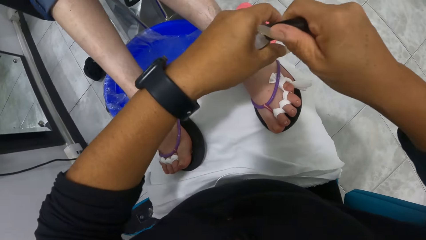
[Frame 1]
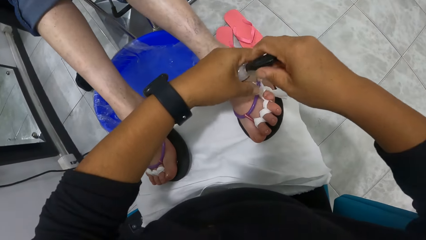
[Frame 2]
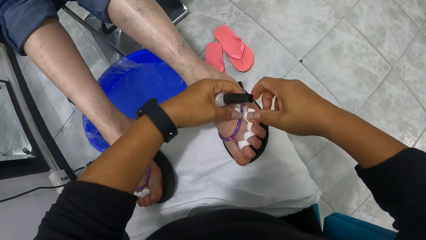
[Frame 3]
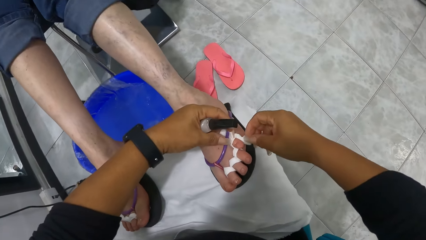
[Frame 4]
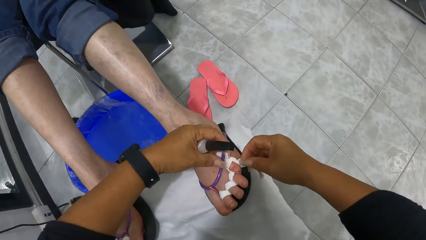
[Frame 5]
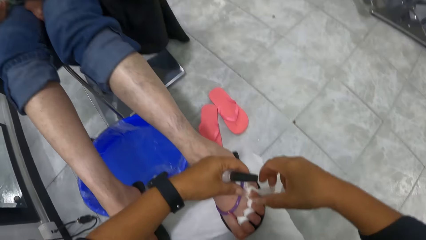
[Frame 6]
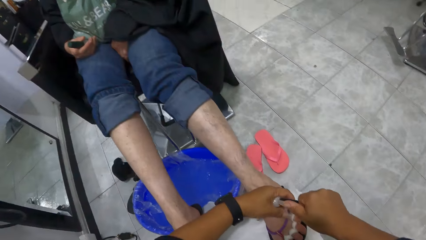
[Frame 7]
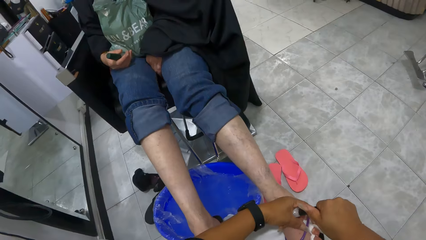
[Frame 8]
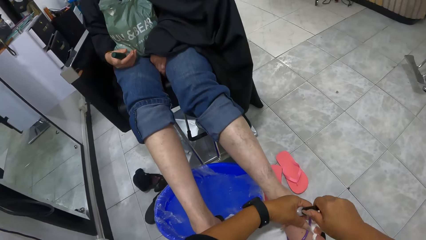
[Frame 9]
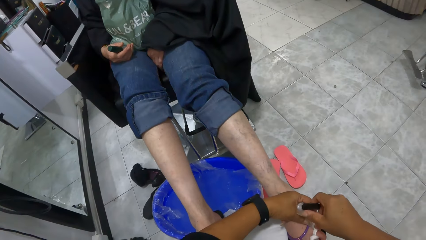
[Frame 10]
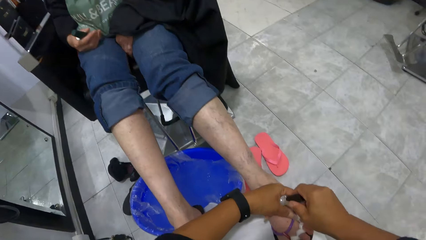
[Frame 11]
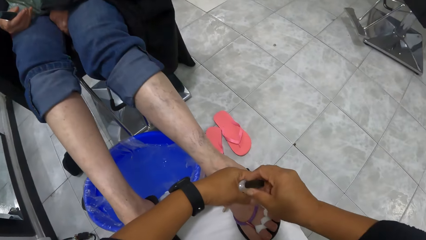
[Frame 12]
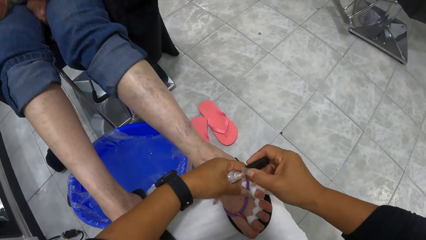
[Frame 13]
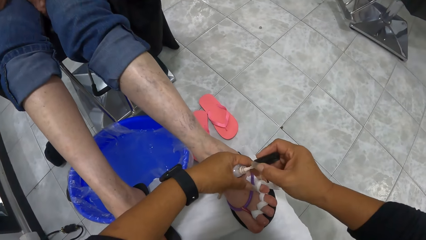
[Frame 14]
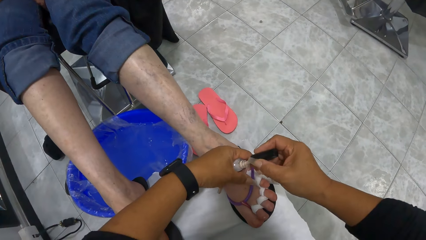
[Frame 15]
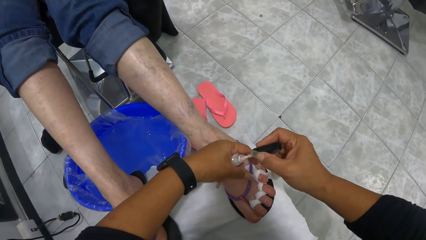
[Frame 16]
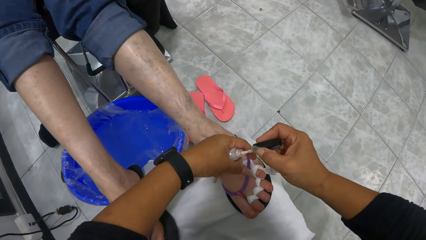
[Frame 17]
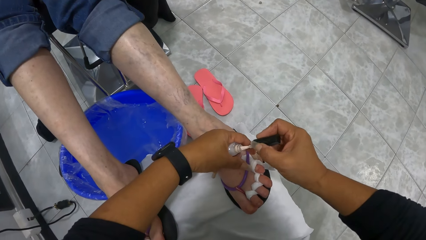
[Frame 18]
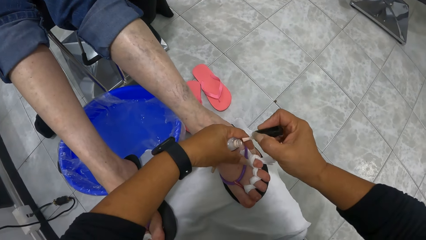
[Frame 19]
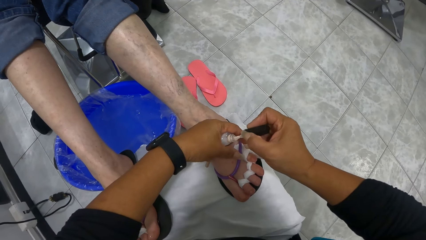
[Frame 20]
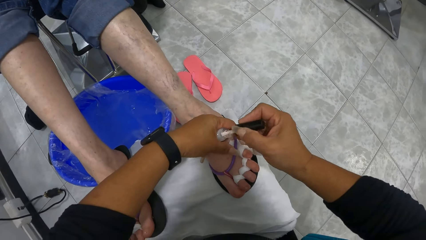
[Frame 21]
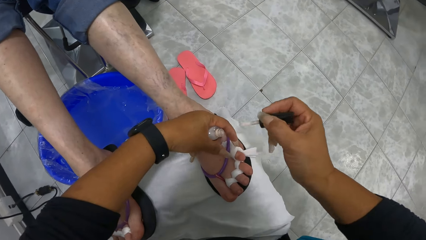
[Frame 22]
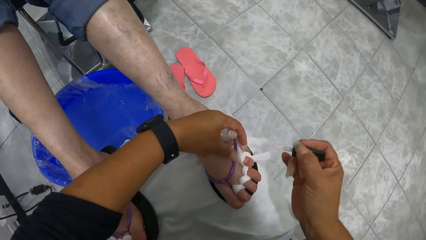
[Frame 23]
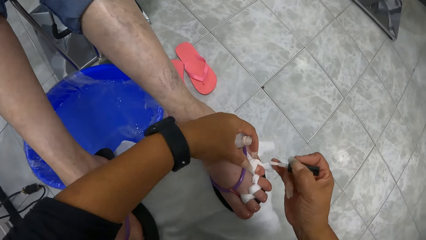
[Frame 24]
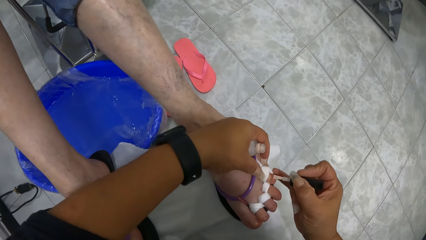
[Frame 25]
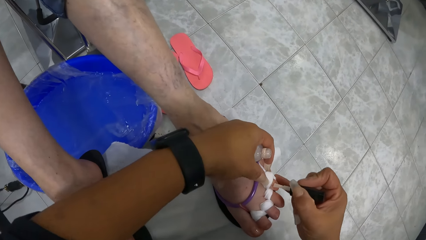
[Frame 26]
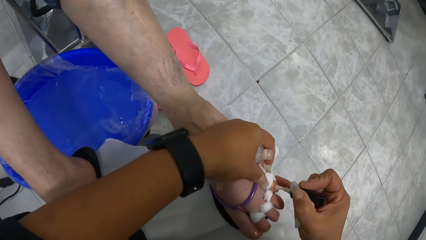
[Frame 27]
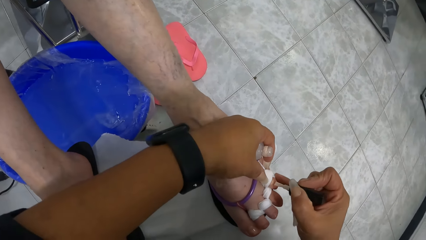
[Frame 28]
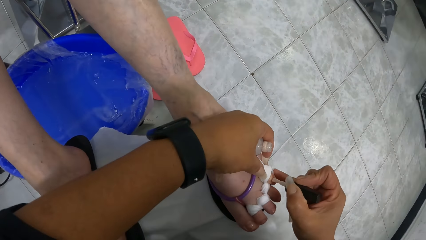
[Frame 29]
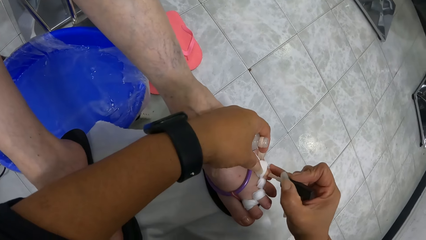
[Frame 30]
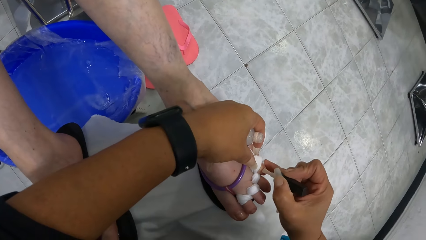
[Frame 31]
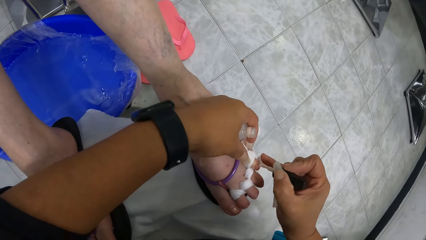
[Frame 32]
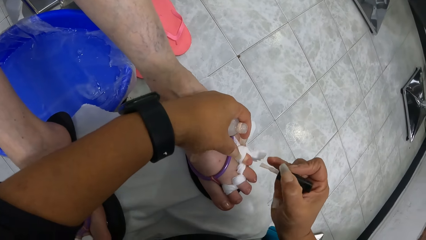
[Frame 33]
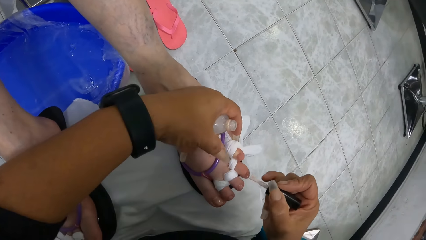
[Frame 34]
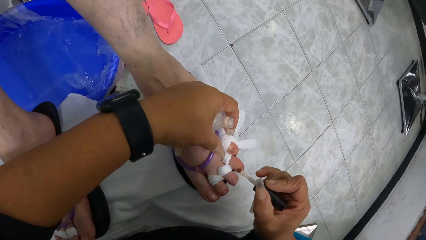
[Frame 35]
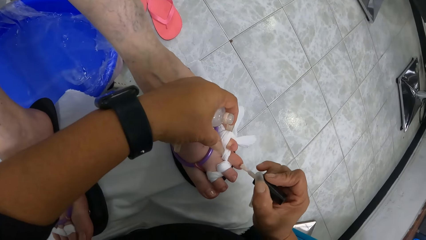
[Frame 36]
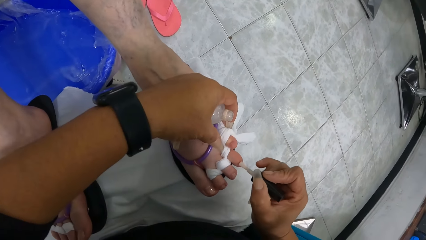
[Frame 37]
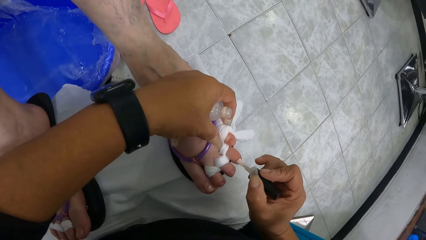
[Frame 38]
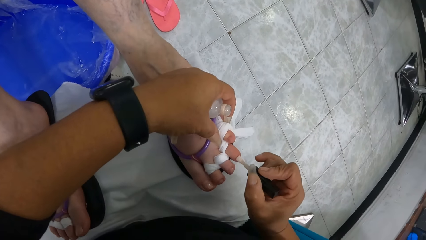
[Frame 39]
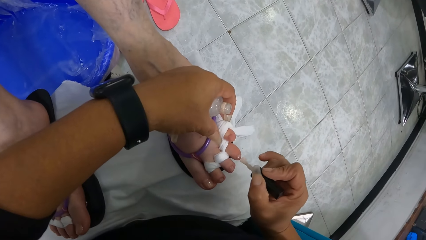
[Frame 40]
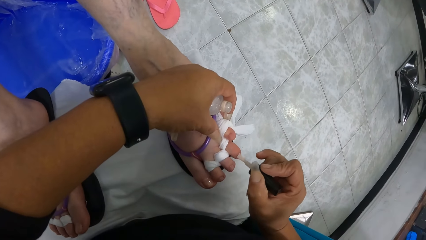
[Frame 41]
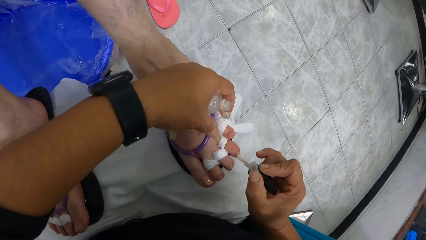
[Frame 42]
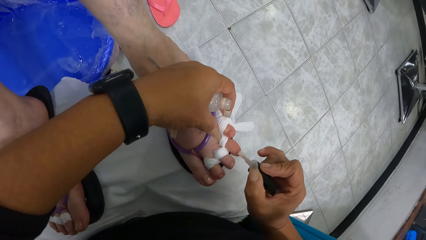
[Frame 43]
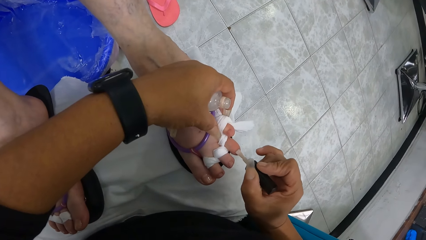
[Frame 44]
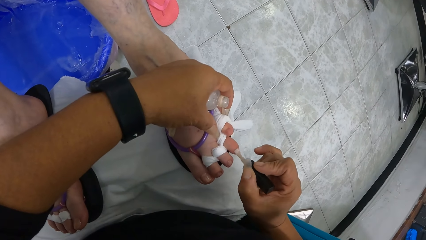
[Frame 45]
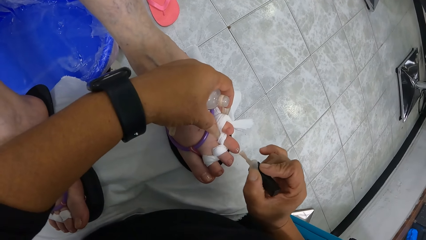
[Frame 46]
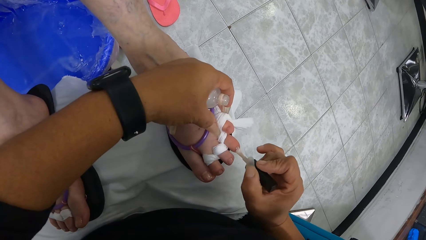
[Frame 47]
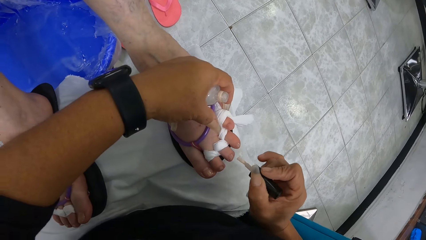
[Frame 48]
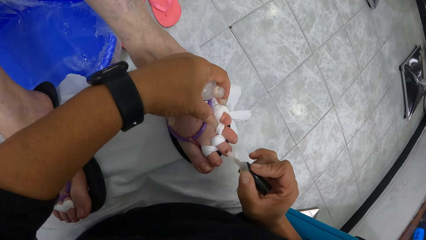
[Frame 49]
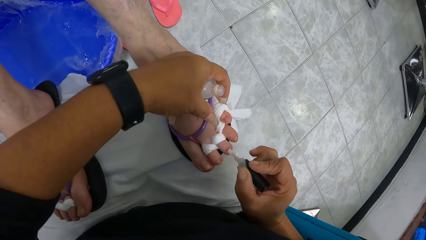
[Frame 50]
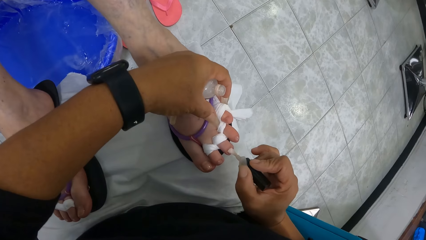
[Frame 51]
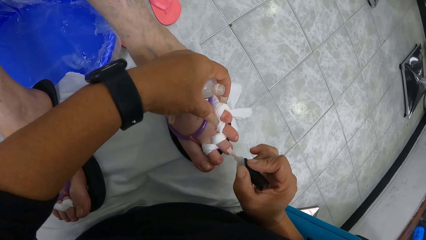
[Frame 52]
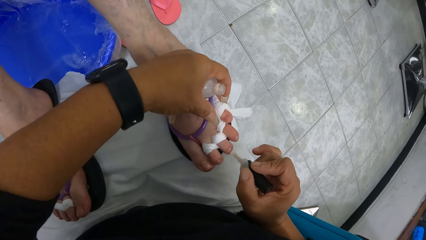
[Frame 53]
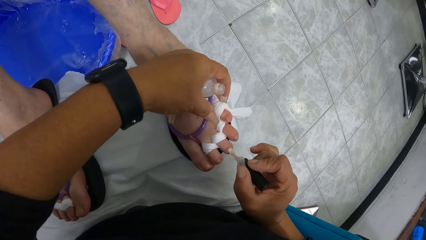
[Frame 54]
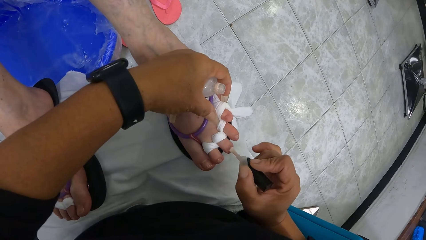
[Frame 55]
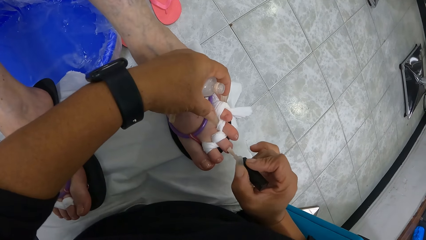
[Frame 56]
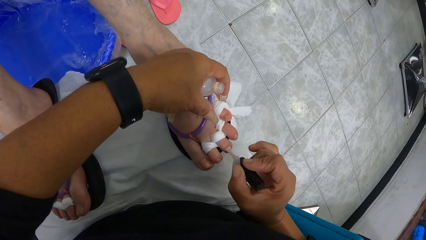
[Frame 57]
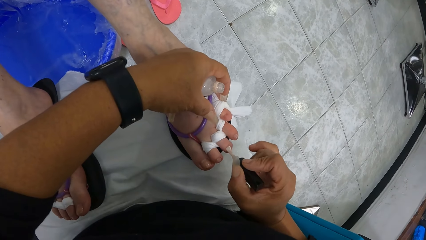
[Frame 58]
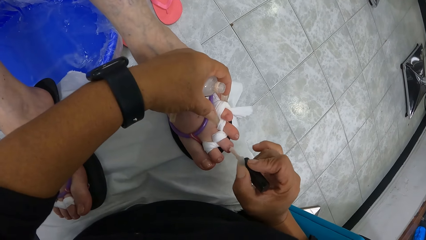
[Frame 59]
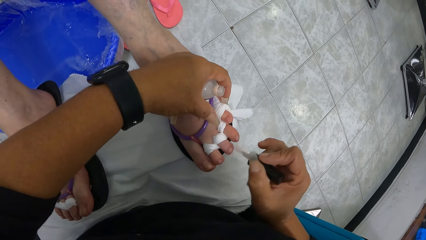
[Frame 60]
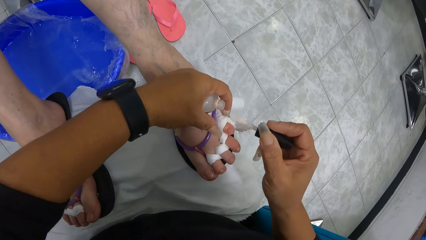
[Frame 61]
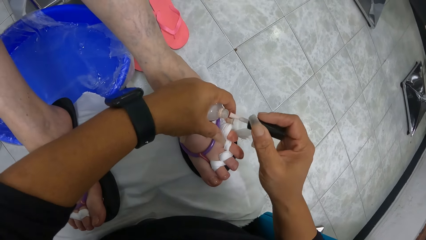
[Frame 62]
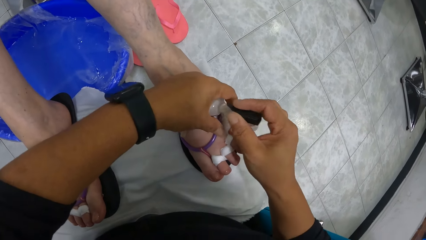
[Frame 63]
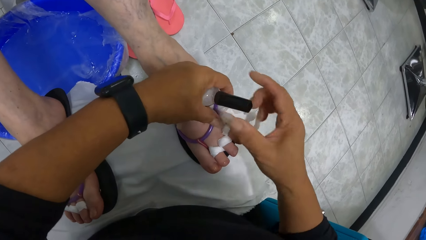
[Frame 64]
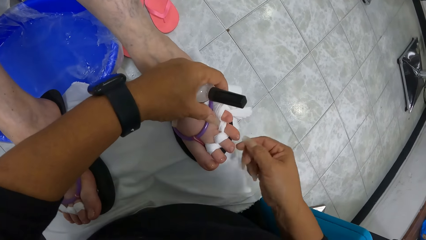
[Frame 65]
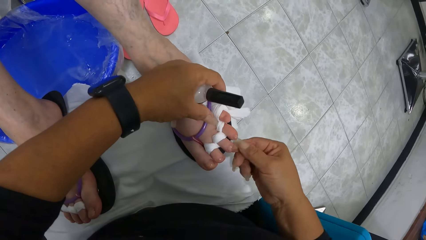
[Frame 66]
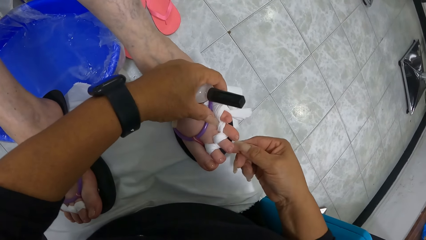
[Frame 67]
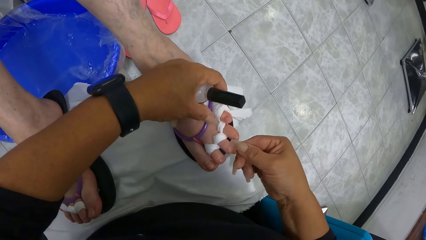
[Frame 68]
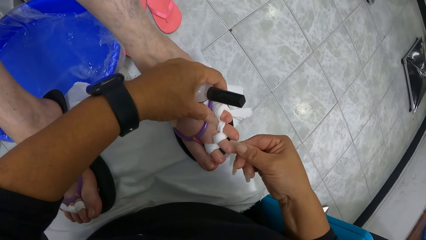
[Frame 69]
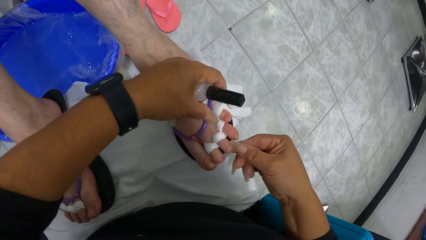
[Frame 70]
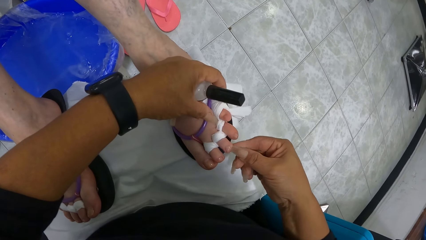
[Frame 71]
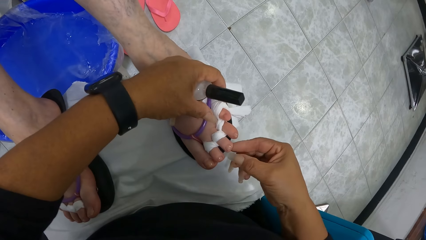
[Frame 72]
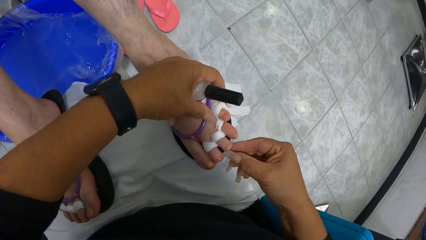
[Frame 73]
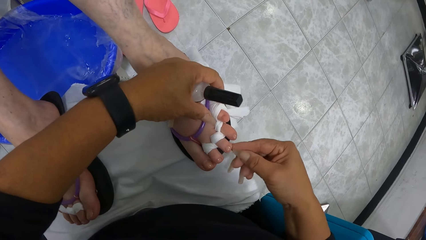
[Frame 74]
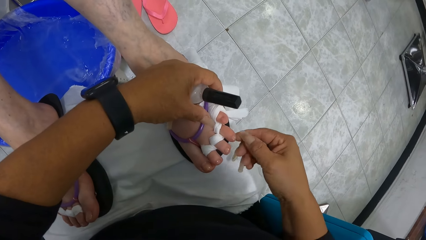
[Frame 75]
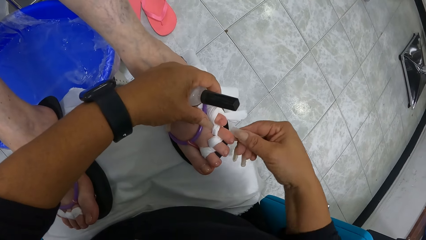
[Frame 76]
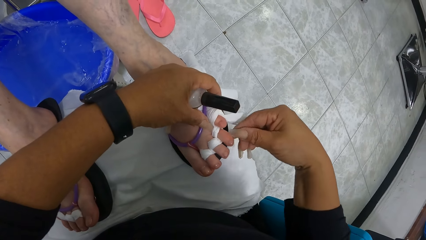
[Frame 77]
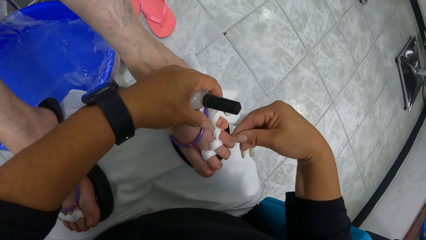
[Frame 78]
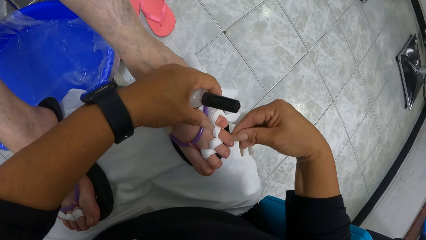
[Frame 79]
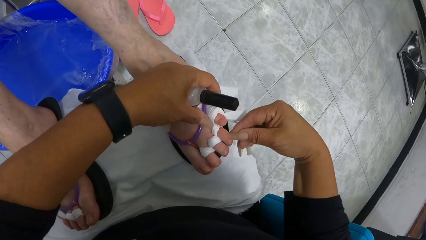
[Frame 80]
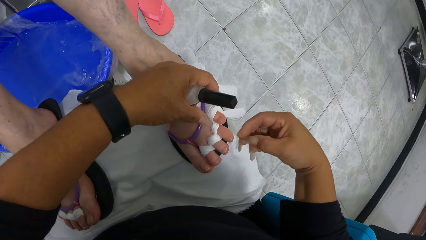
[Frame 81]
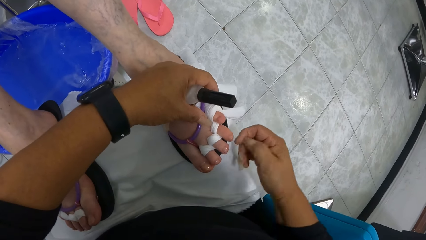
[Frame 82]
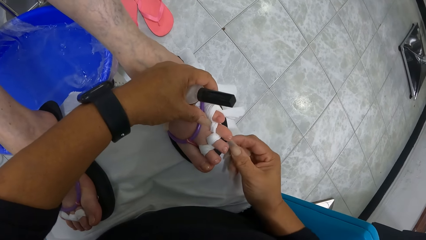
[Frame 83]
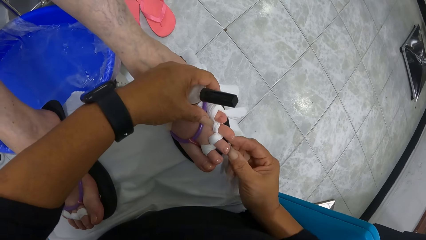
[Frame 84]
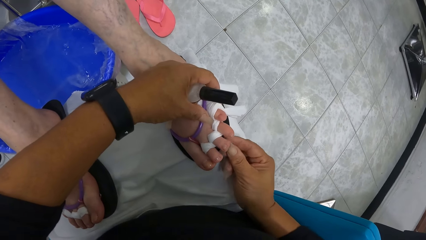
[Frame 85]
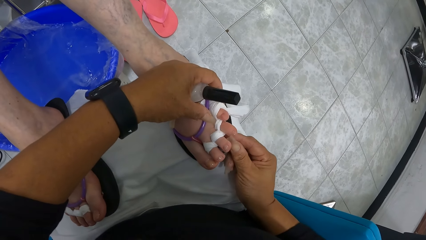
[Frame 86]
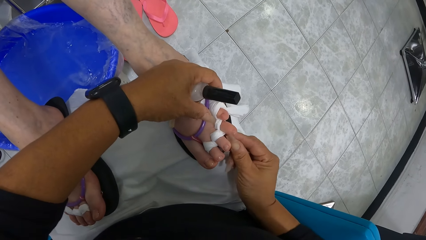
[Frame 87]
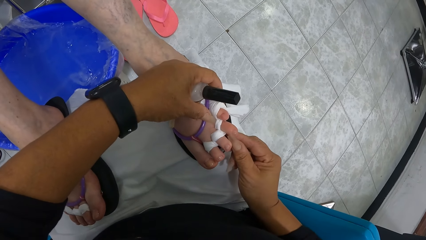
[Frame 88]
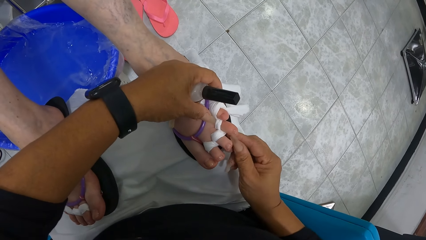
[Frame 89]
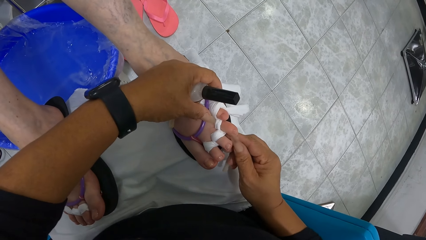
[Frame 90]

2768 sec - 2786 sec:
The camera wearer adjusts the cotton pad on the woman's left toe with both hands. She opens the bottle of nail polish in her left hand with her right hand. She takes a nail polish brush from the bottle of nail polish in her left hand with her right hand. She paints the woman's left toes with the nail polish brush in her right hand. She dips the nail polish brush in her right hand into the bottle of nail polish in her left hand. She touches the woman's nails. She cleans the woman's left toes with her right hand.
